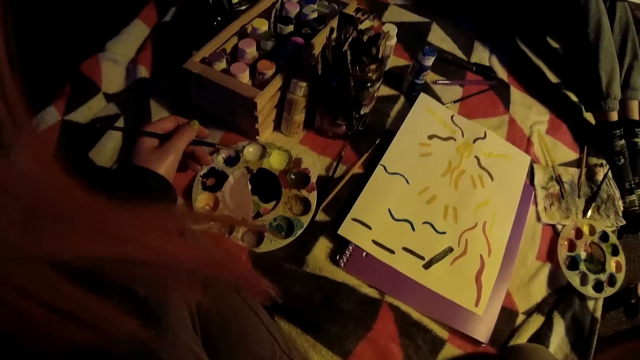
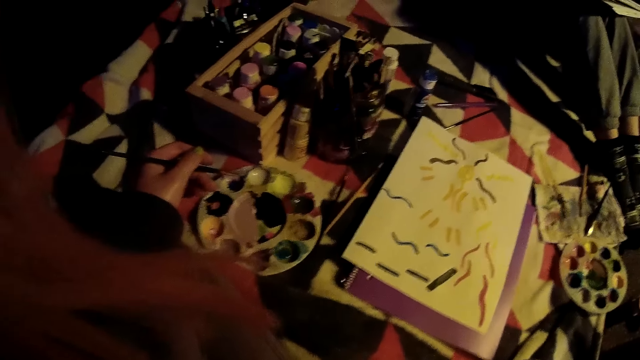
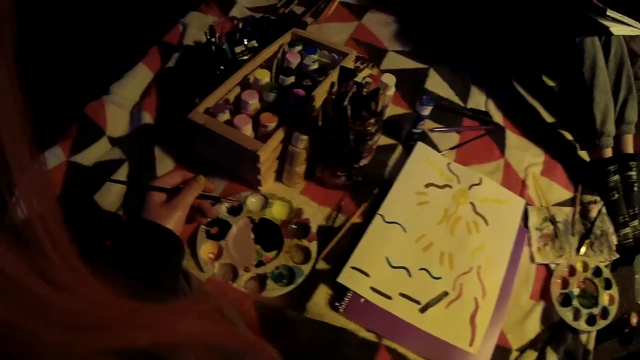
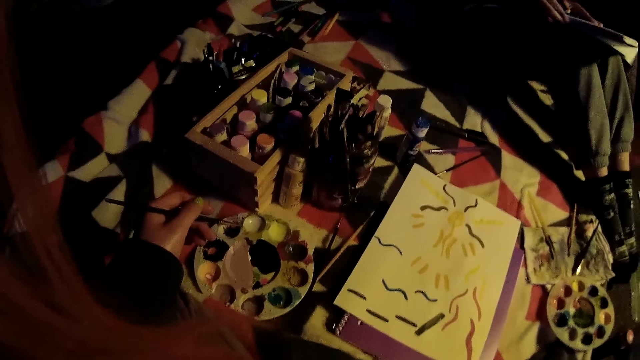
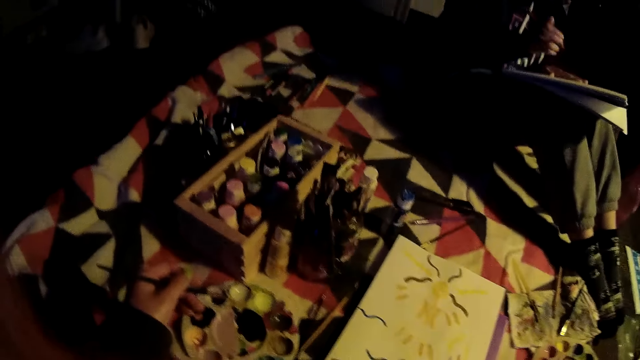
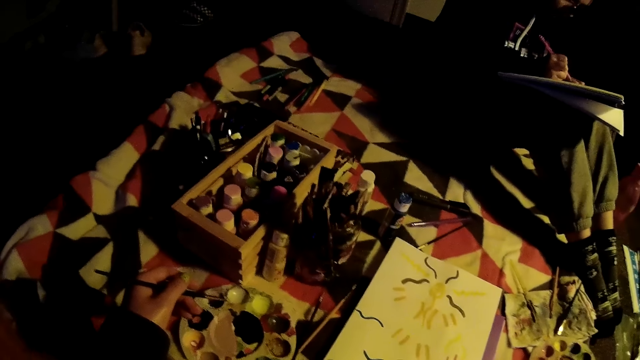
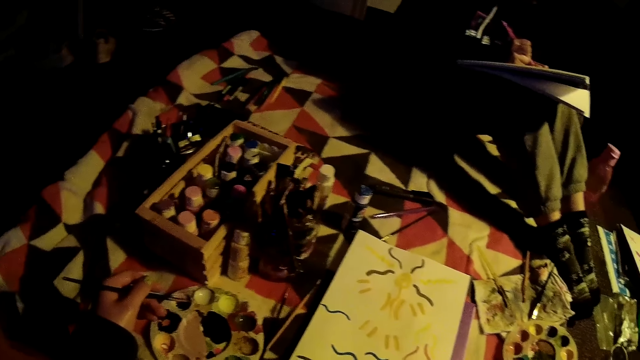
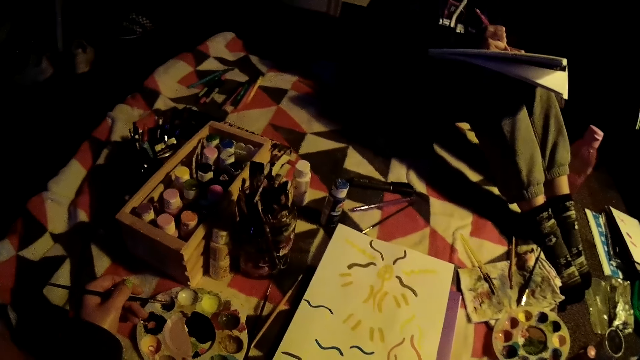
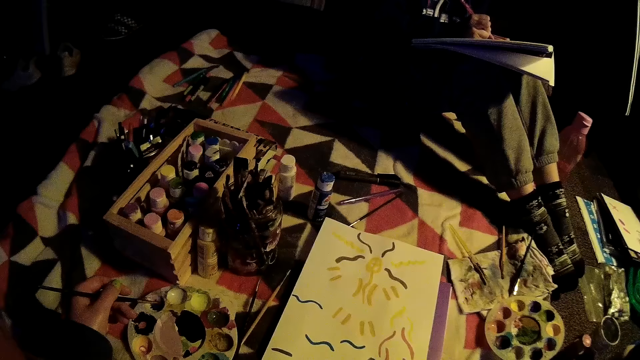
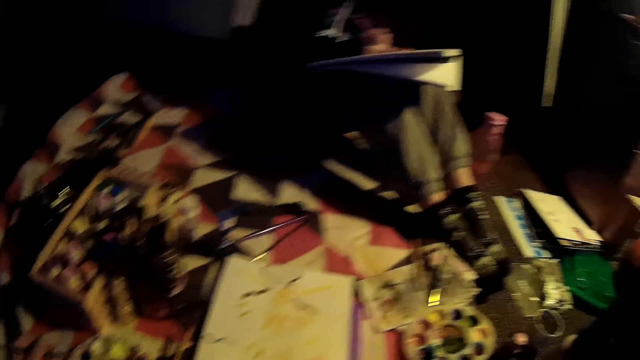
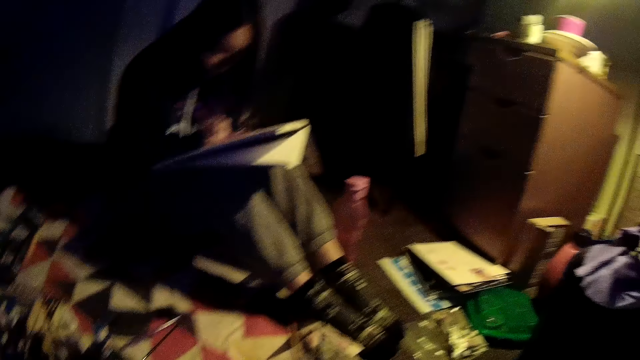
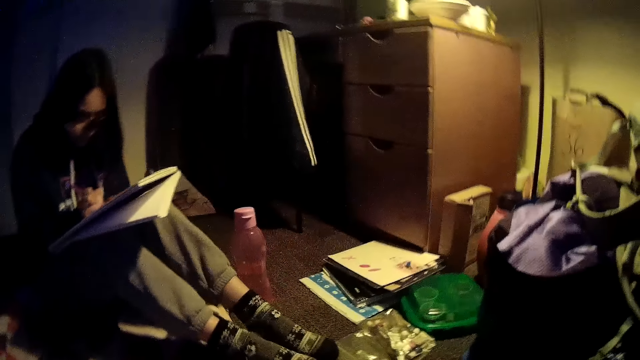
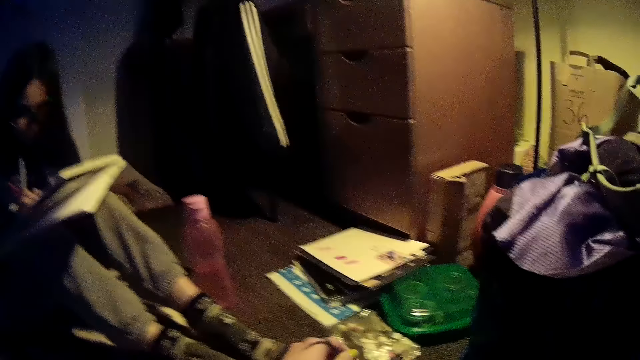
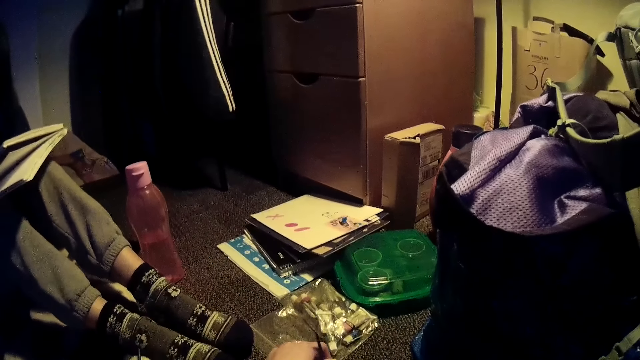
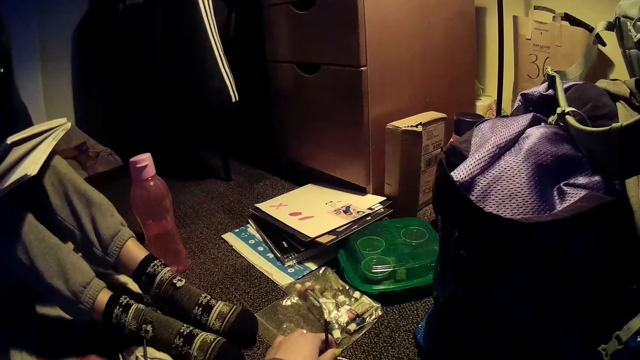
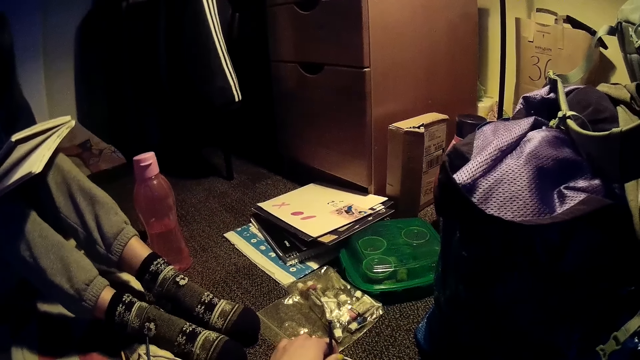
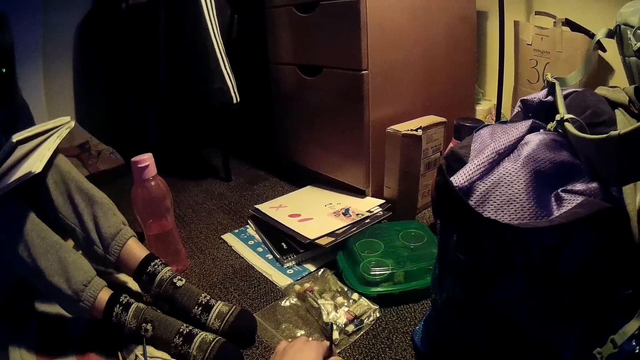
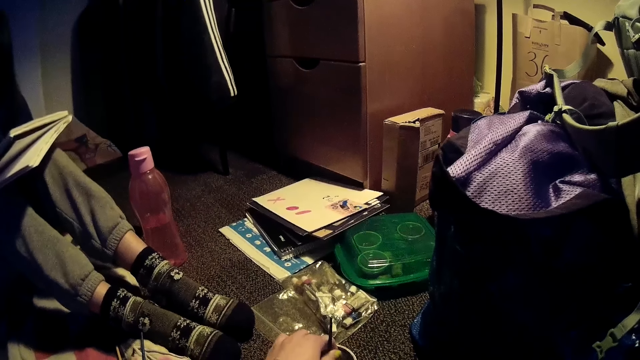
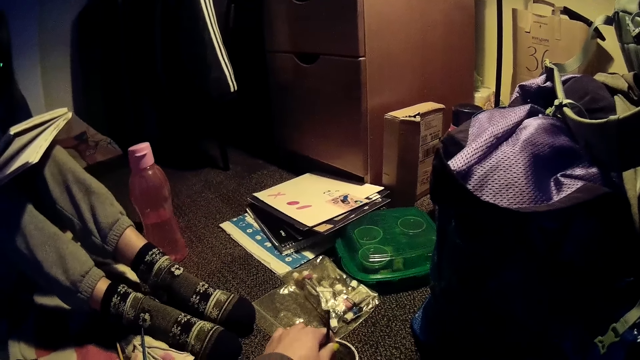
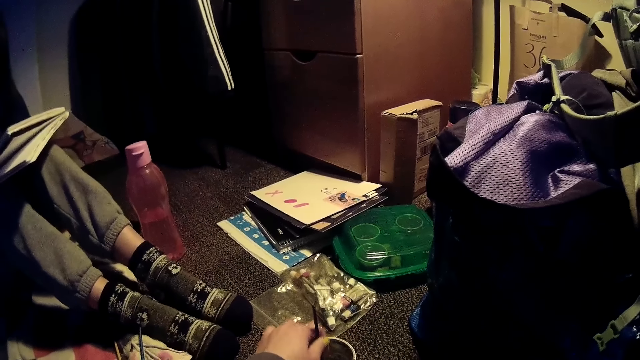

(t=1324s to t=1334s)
A woman moves the book. The woman paints on the book using a pen brush. The camera wearer looks around. They move the right hand. They rub the paint brush on a tin.

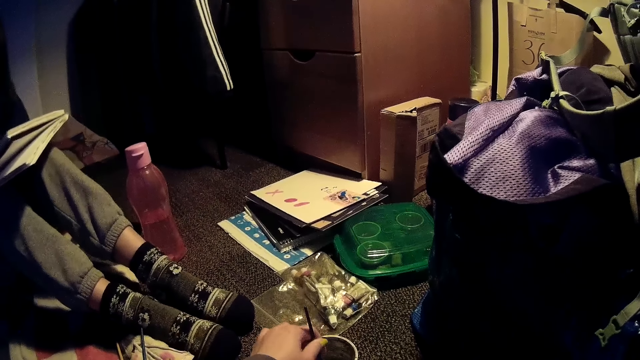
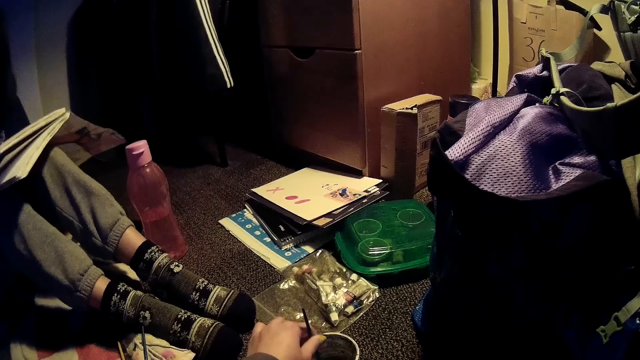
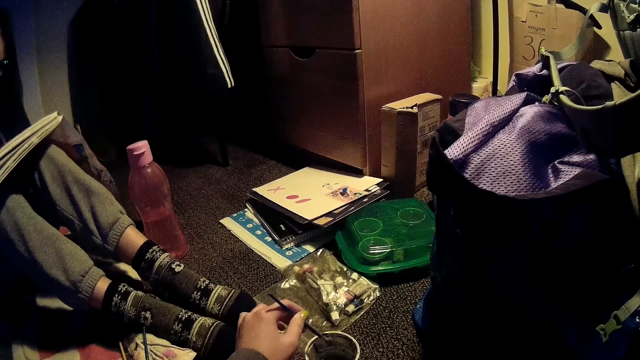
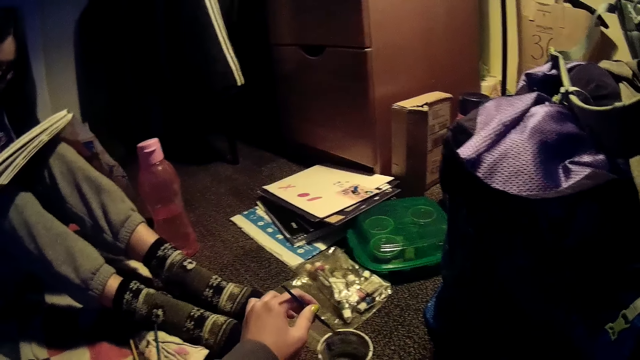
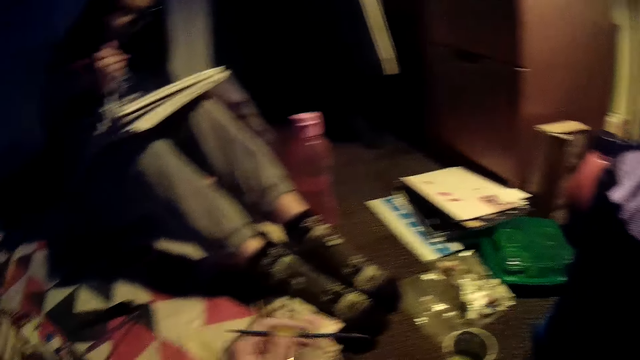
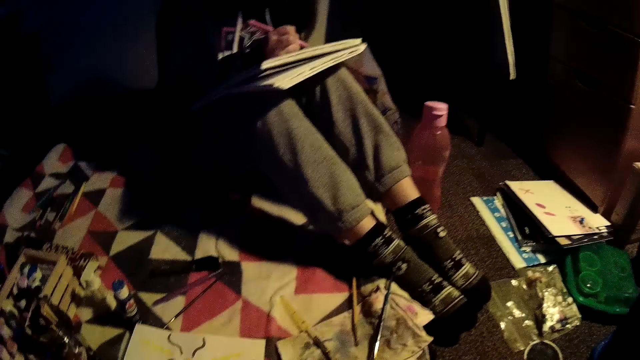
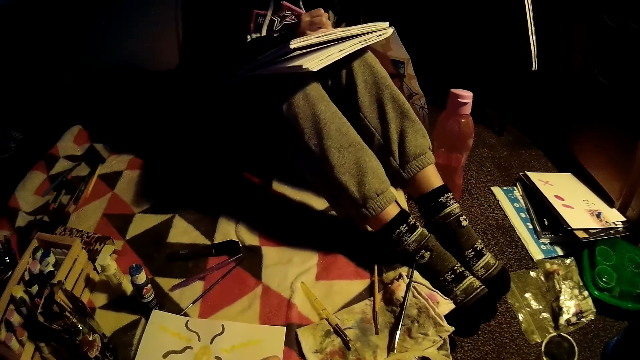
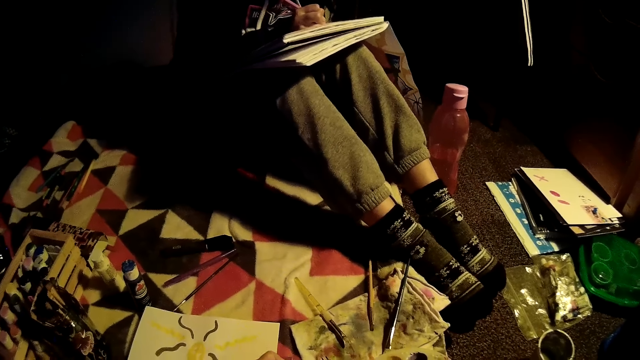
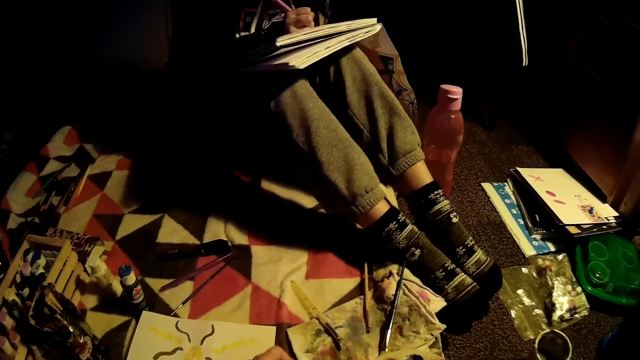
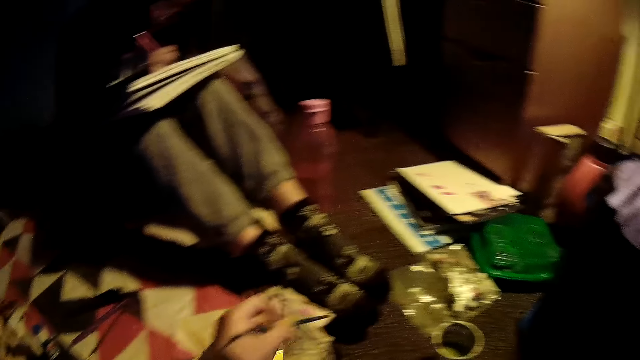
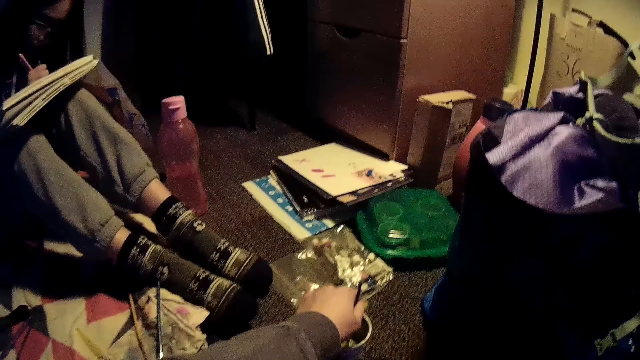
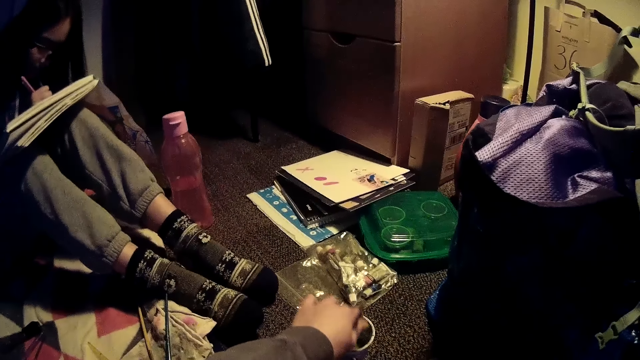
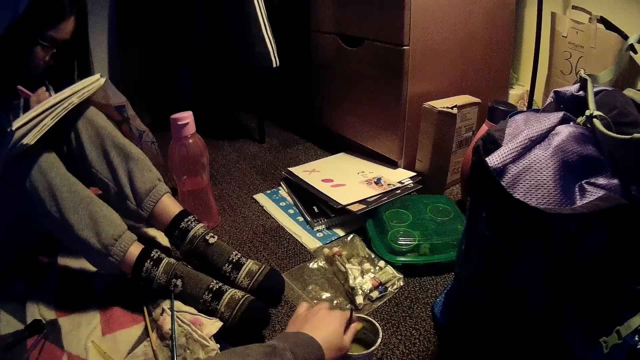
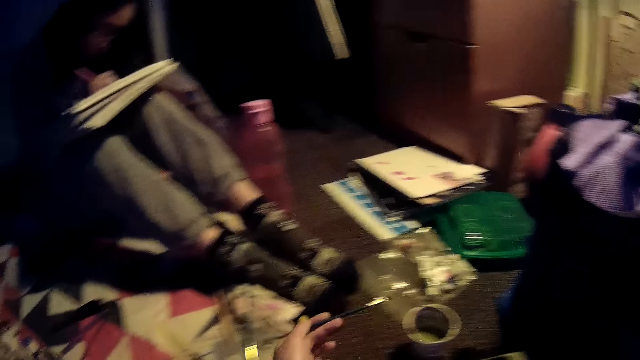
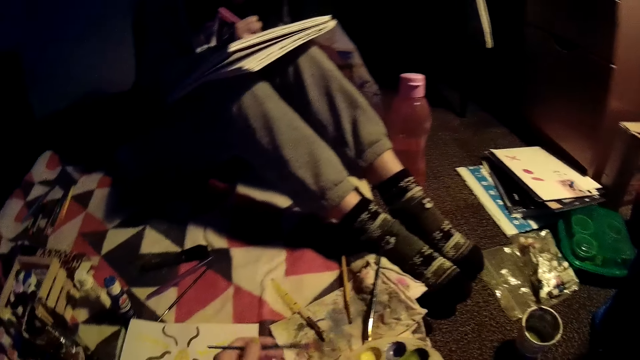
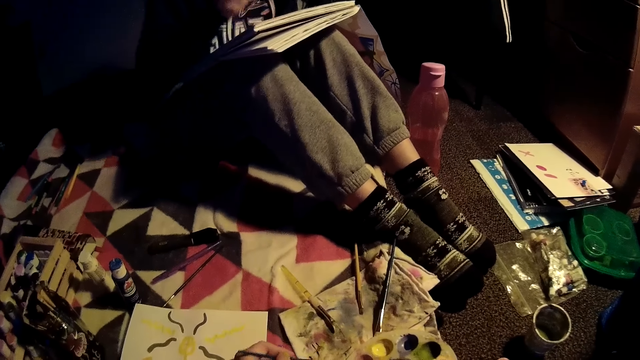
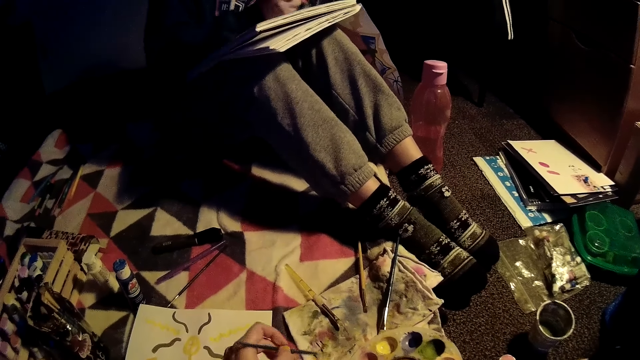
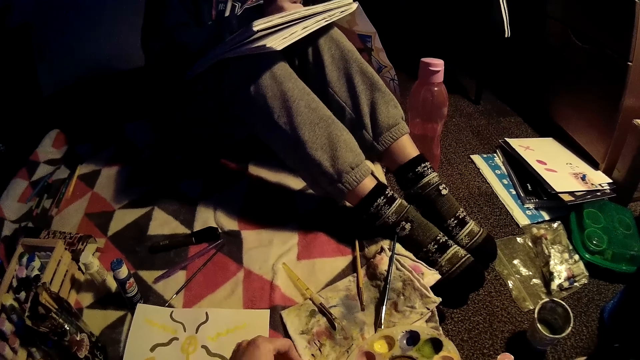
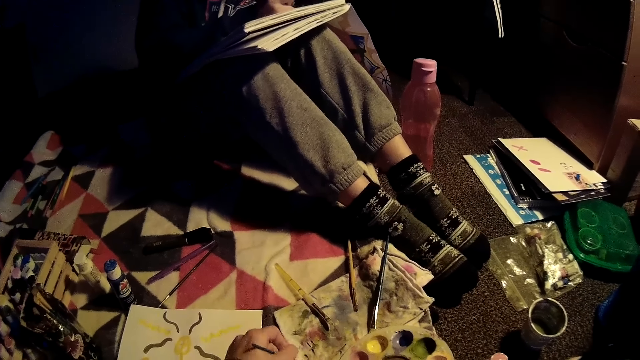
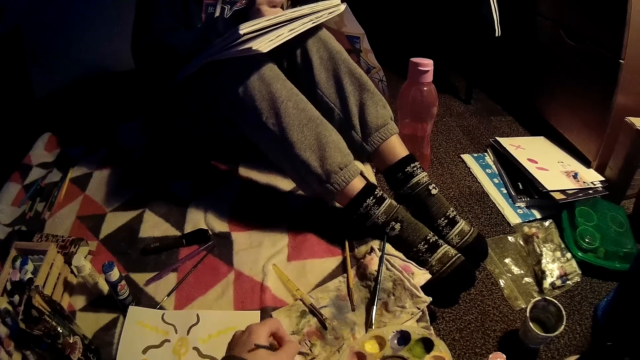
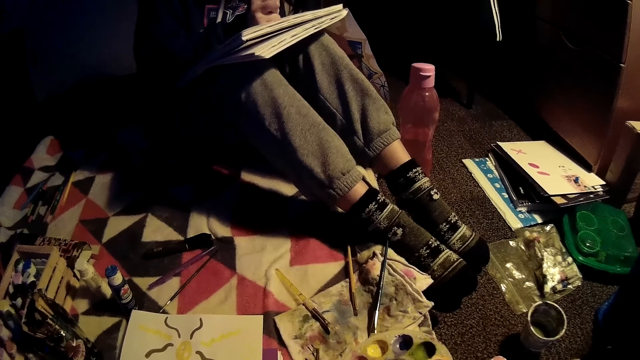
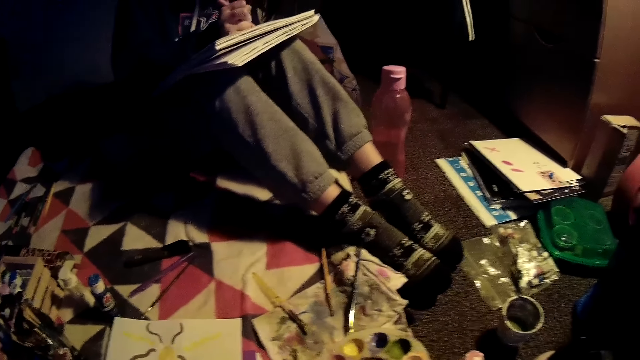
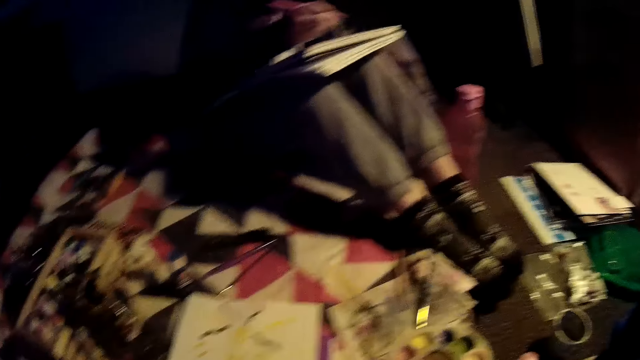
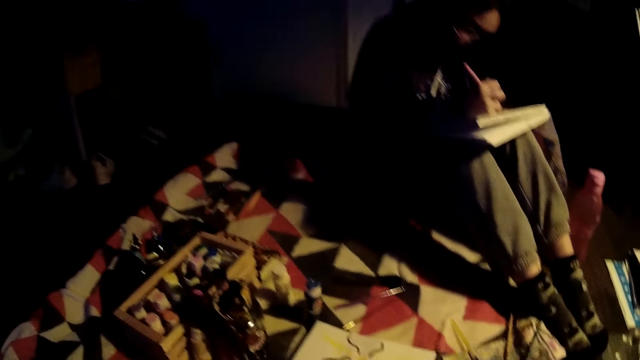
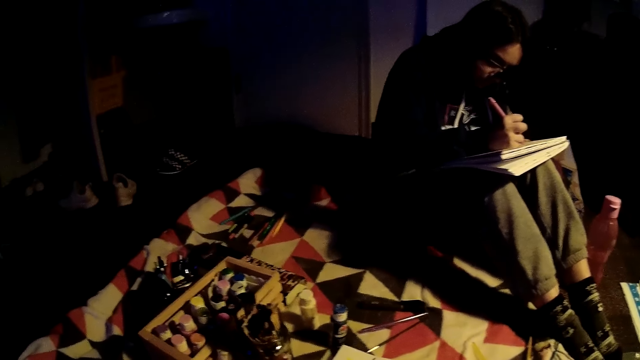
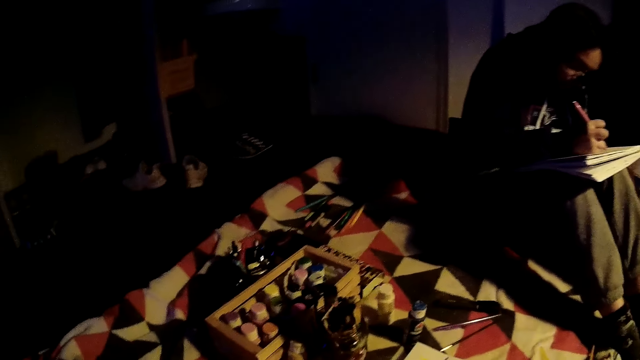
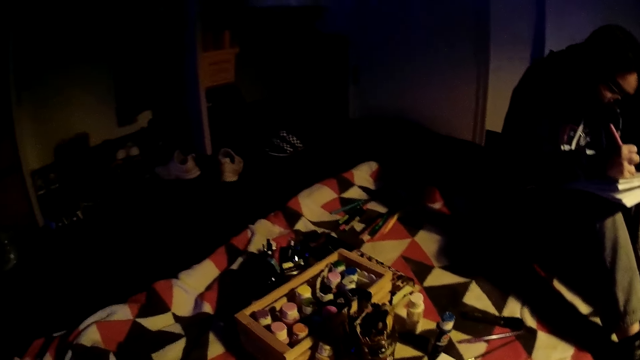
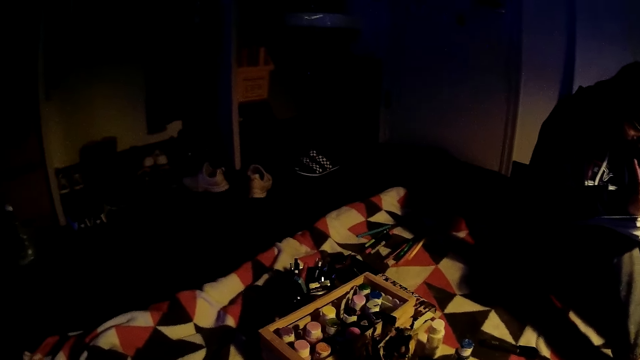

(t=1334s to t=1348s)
The camera wearer lifts the paint brush. A woman paints on a book using a pen brush. The camera wearer dips the paint brush on the tin. They move the paint brush. They paint on the paper with the paint brush. They wipe the paint brush on a cloth on the bed. They look around. The woman paints on the book using the pen brush.
